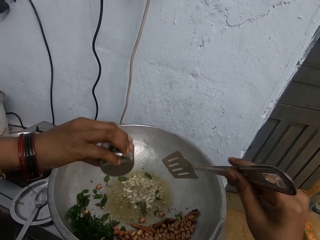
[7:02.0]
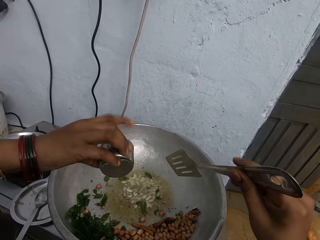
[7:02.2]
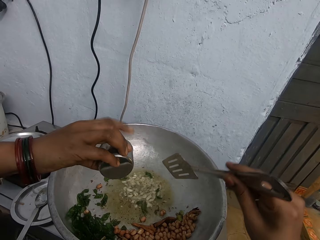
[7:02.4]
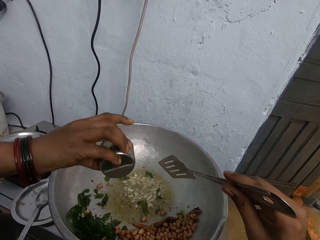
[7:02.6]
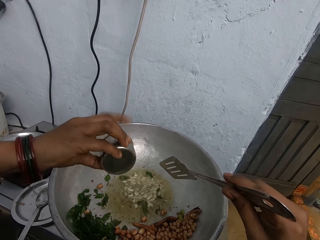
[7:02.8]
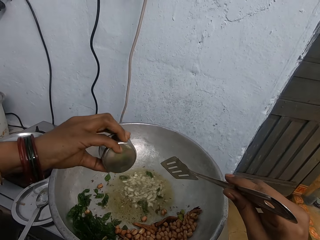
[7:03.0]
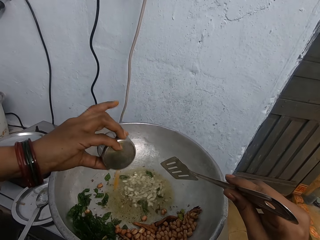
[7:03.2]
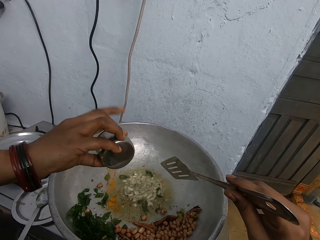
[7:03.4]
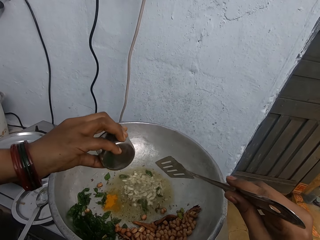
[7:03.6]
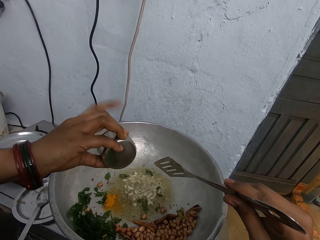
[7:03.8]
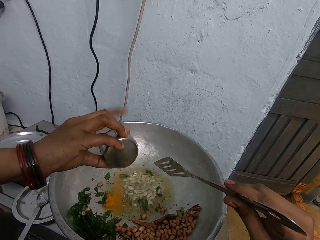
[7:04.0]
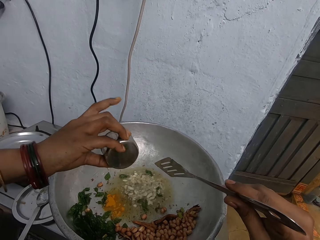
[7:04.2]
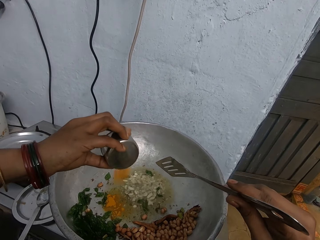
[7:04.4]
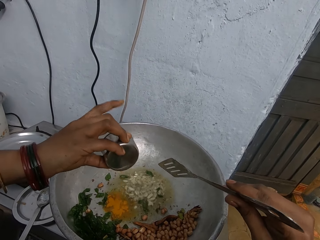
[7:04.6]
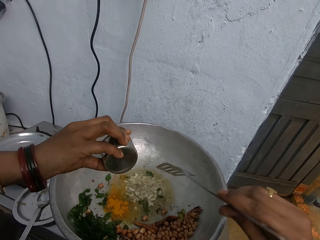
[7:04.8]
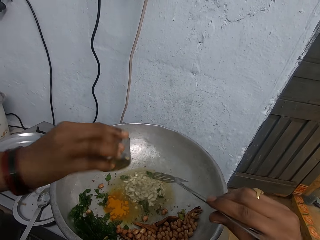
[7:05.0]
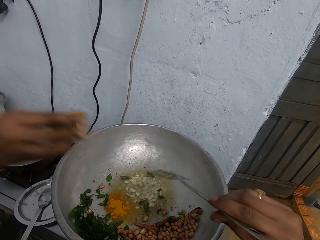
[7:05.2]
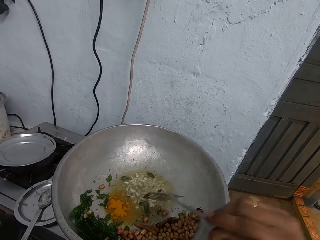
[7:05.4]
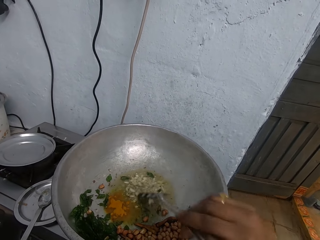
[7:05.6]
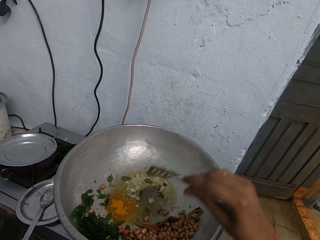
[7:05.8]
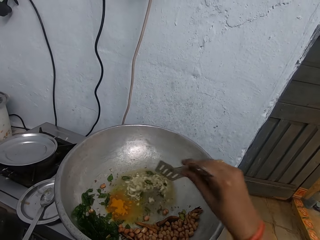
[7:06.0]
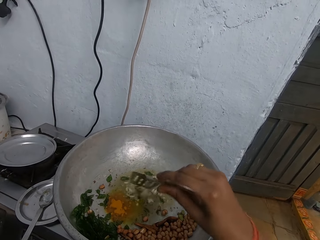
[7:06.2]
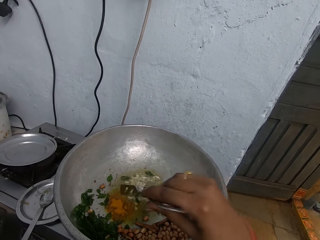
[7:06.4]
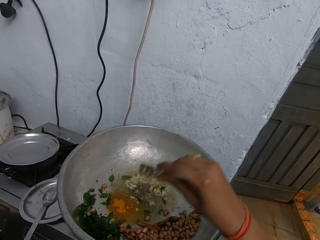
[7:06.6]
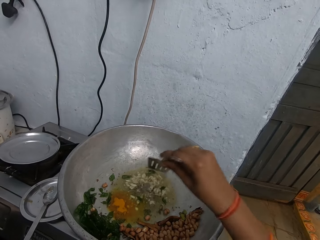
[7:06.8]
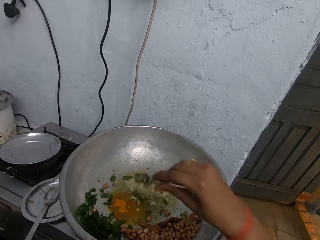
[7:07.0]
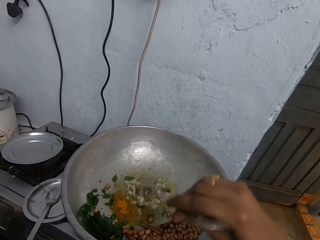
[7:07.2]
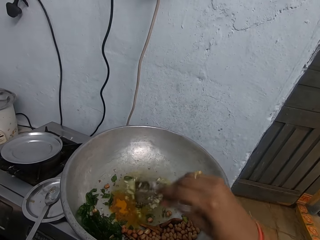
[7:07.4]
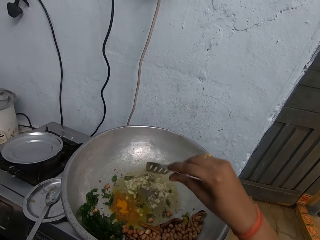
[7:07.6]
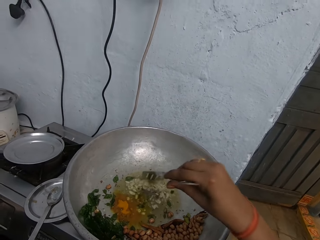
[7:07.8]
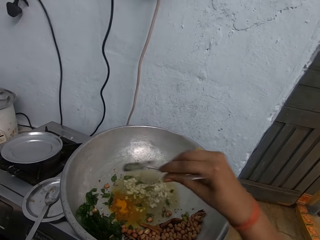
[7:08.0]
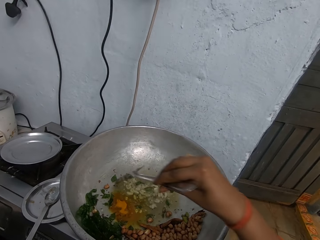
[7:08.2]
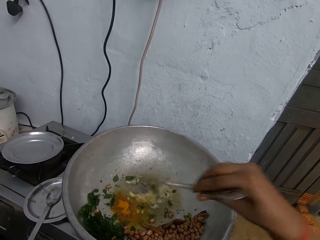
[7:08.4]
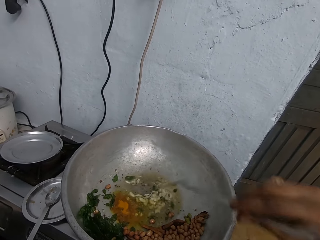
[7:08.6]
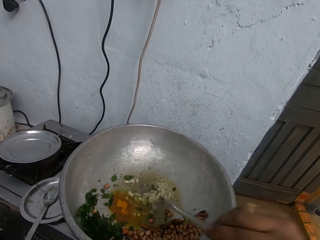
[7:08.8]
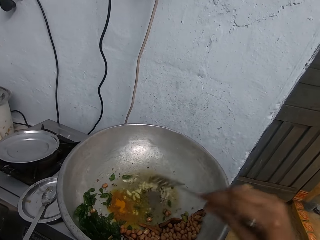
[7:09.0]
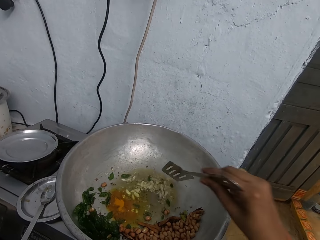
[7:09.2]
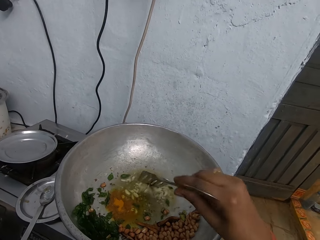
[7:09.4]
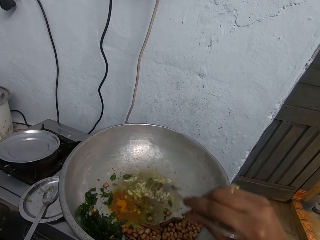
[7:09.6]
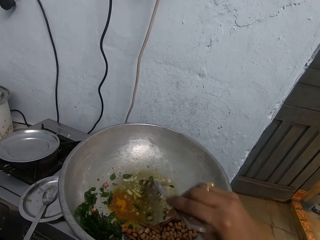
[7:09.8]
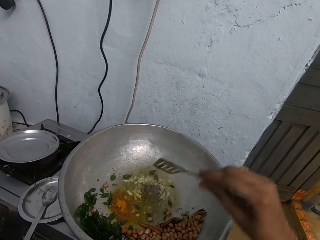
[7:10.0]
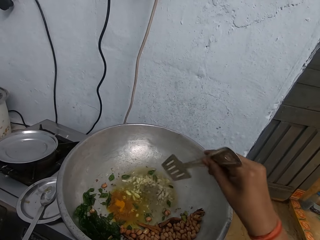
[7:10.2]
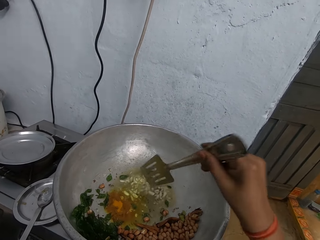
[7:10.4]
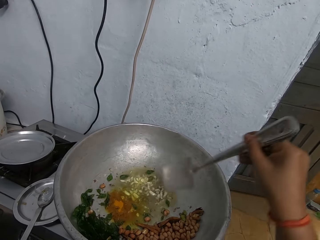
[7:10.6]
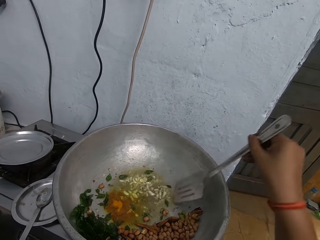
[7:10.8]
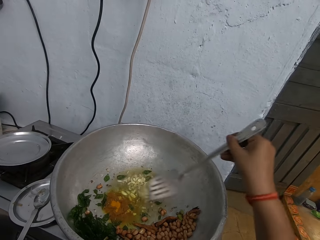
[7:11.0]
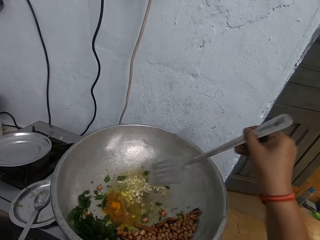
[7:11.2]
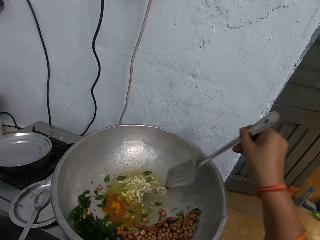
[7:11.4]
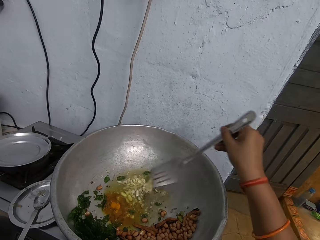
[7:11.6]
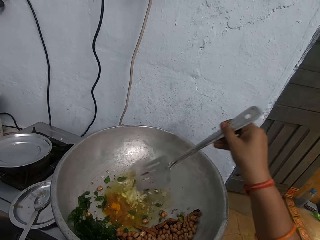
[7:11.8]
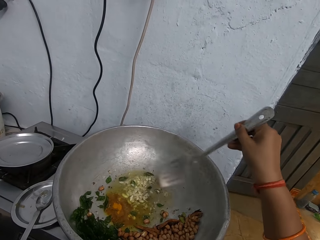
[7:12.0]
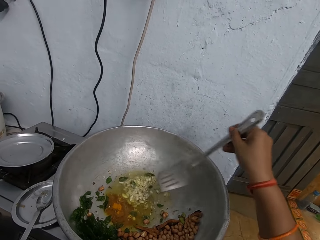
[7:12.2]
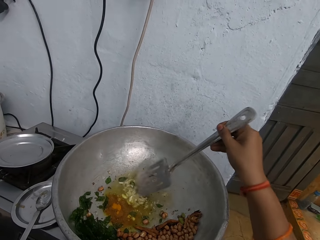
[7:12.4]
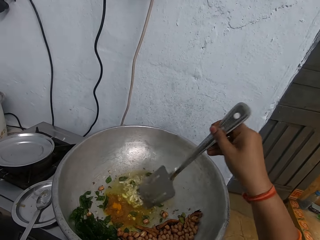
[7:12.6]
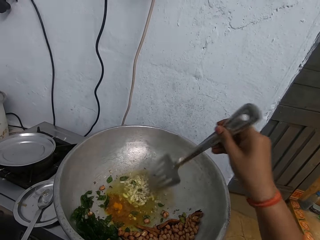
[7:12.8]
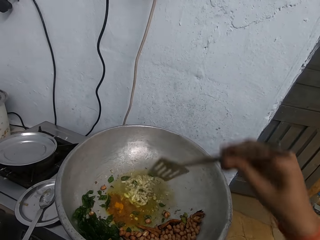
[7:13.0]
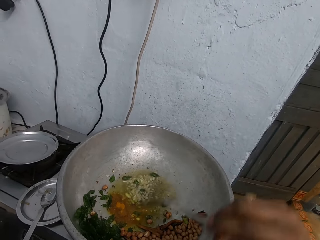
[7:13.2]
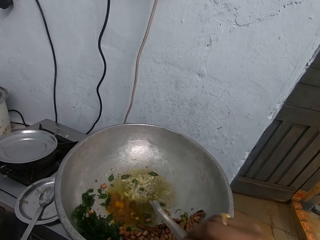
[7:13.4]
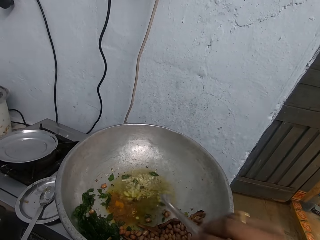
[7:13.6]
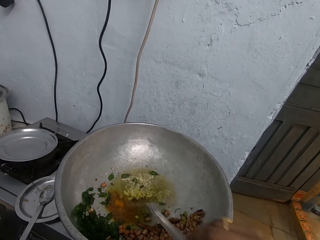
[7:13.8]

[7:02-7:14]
The woman pours turmeric powder into the pan from a can in her right hand. The camera wearer stops mixing the garlic. She looks in the cooking pot. She stirs the sauce in the pan with the slotted turner in her right hand.

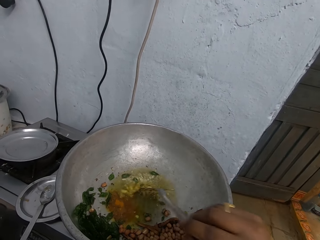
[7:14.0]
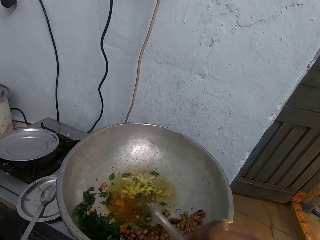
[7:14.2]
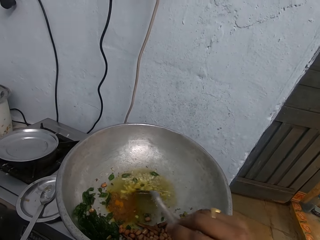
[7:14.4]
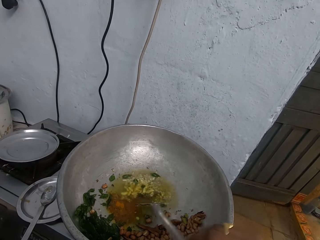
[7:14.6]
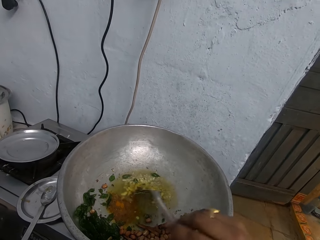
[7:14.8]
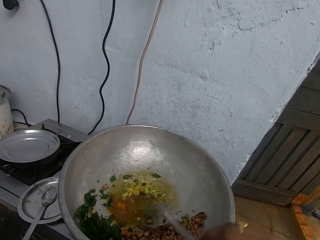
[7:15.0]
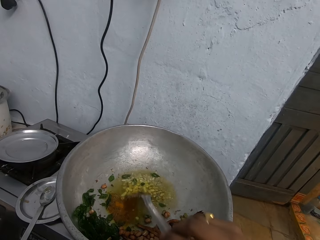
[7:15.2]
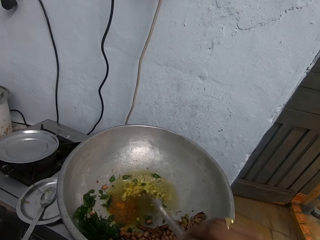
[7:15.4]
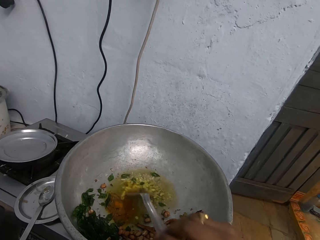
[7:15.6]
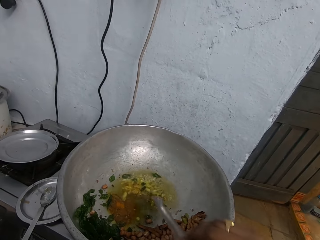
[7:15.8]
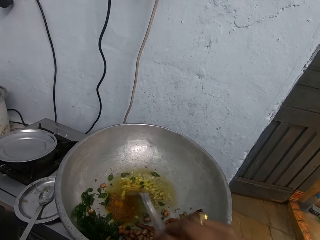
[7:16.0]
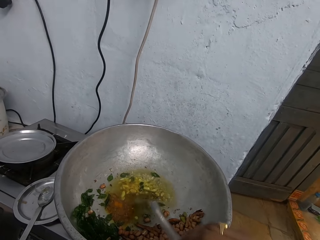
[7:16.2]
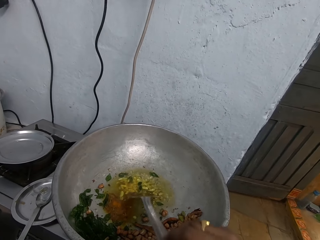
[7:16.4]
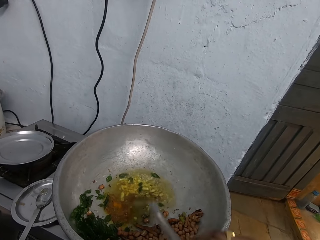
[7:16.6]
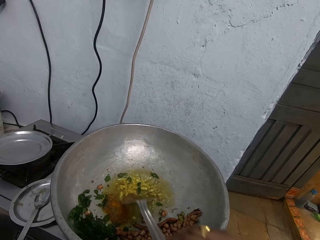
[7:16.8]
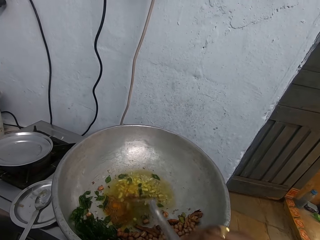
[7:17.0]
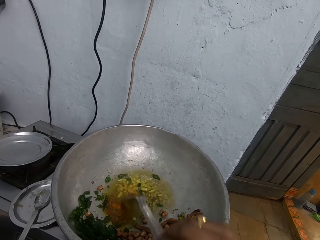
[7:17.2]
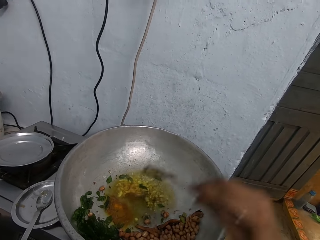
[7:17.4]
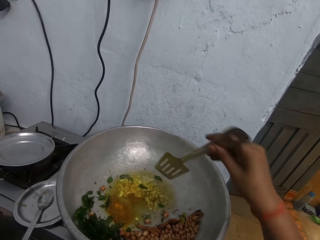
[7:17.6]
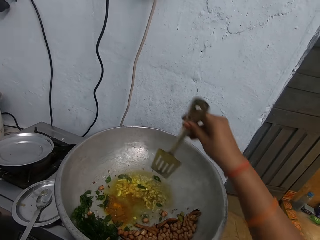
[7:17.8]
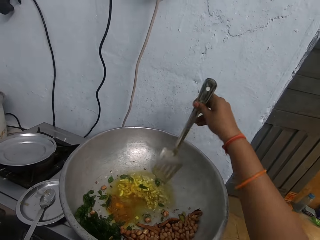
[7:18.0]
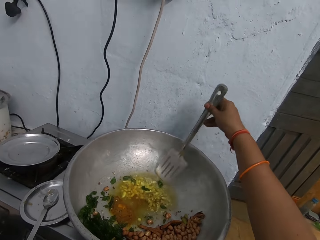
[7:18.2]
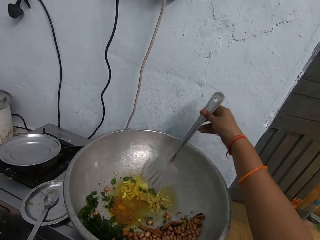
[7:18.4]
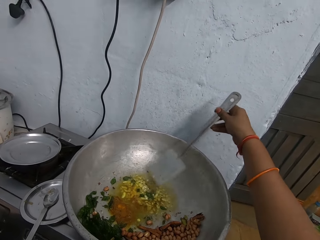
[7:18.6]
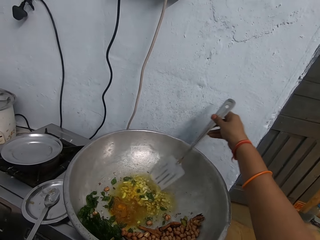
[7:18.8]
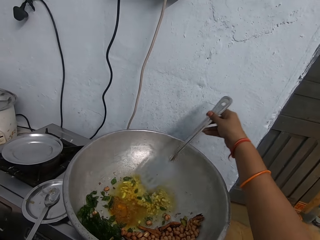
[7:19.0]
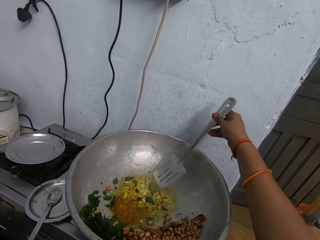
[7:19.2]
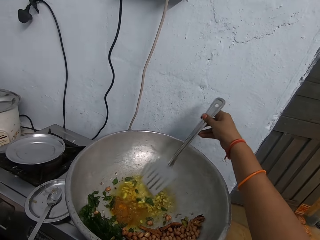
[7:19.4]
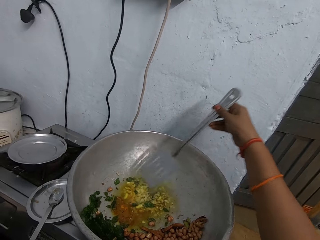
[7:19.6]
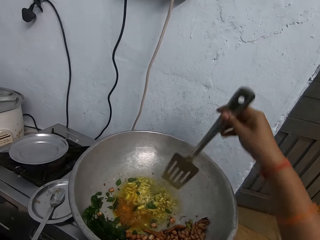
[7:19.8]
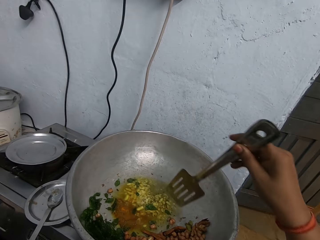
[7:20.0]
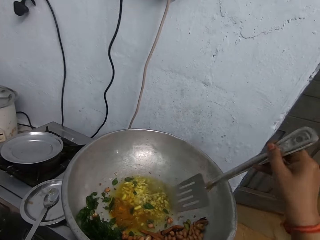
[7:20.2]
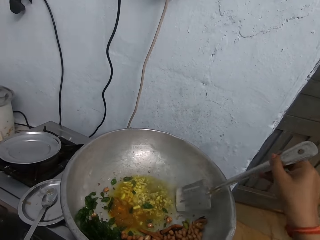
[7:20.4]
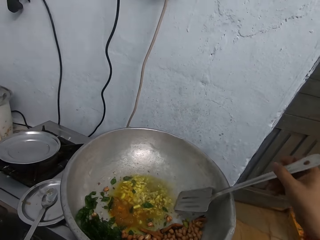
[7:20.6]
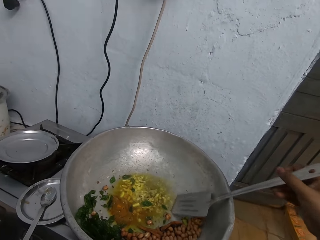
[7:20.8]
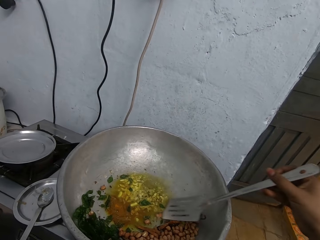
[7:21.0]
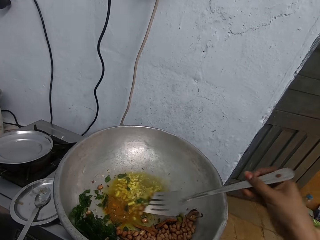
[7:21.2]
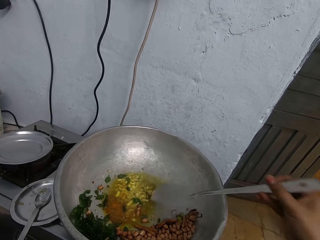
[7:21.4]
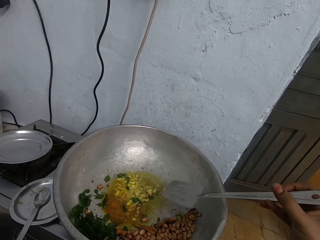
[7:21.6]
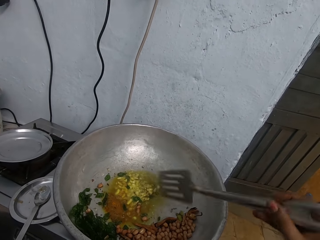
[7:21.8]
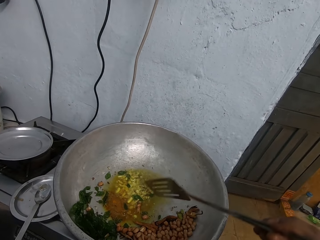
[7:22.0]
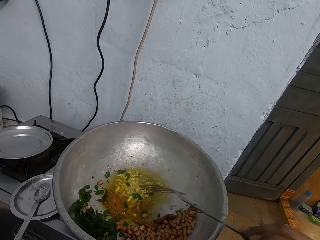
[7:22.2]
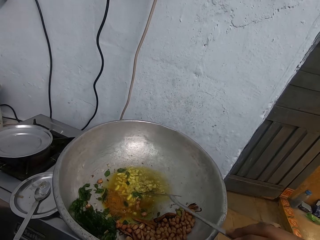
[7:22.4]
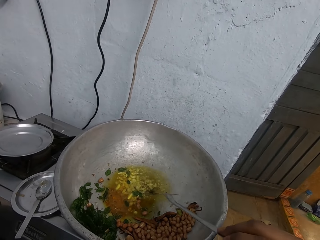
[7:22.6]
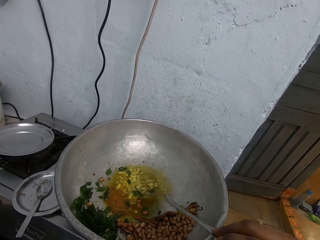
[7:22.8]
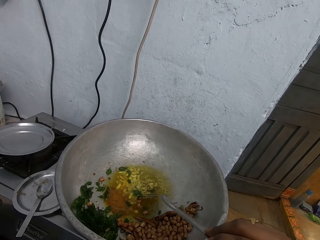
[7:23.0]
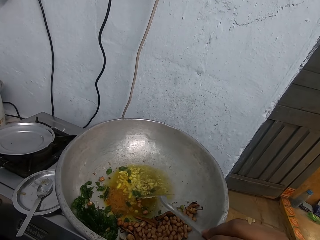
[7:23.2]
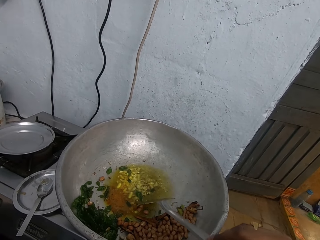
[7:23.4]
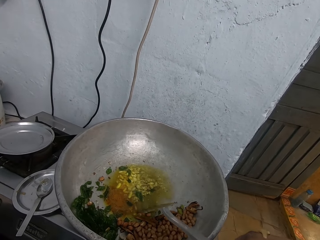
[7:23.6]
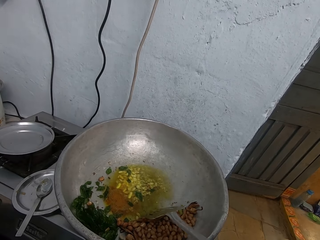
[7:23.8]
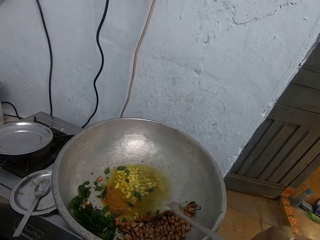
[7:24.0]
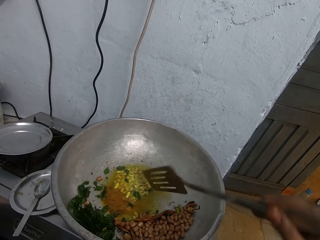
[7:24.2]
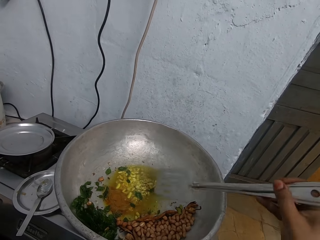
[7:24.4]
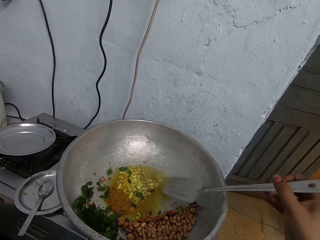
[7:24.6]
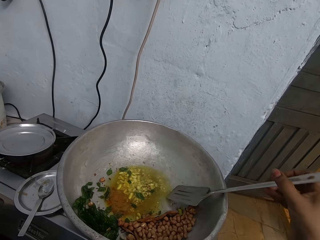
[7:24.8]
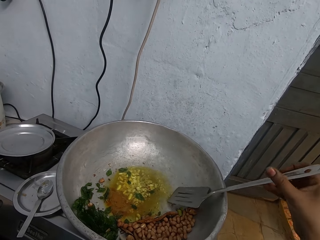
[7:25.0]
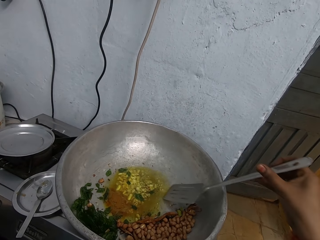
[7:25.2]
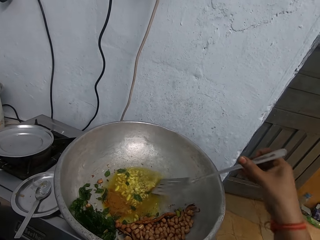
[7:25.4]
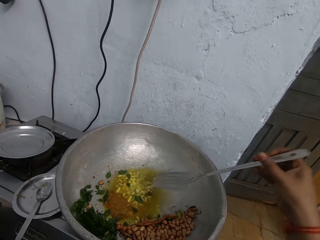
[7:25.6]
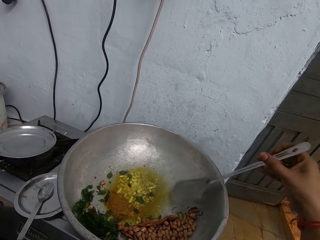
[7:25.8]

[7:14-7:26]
The camera wearer separates beans from the garlic.
